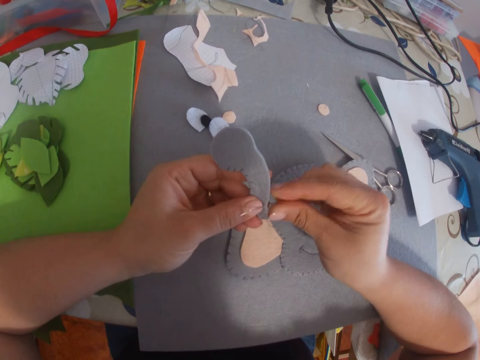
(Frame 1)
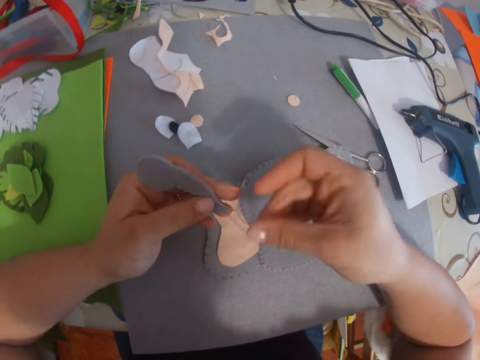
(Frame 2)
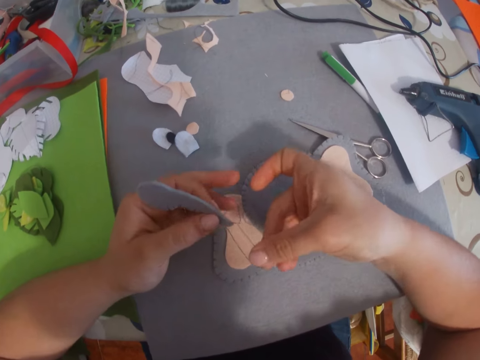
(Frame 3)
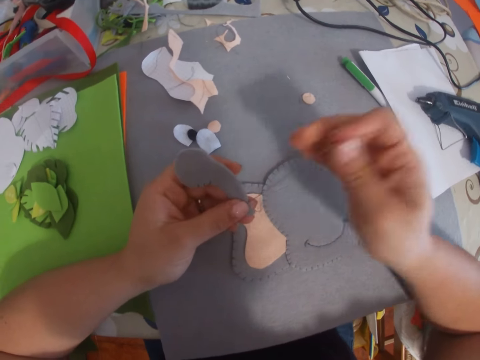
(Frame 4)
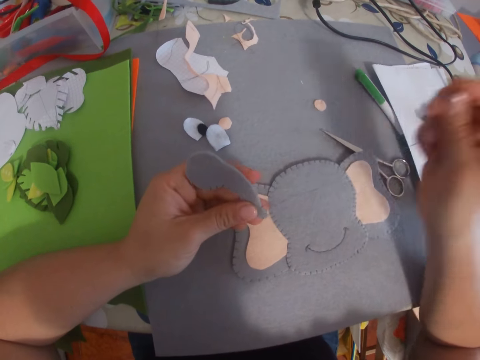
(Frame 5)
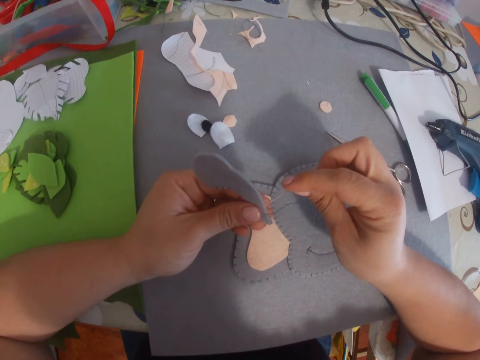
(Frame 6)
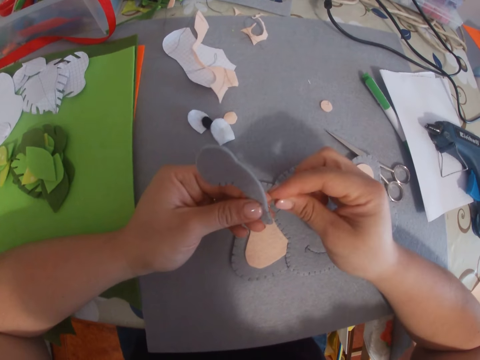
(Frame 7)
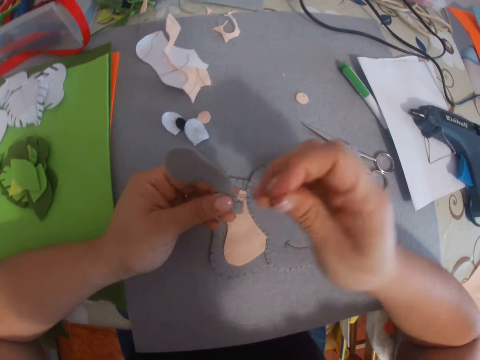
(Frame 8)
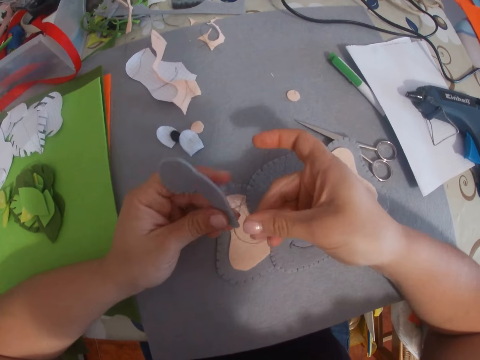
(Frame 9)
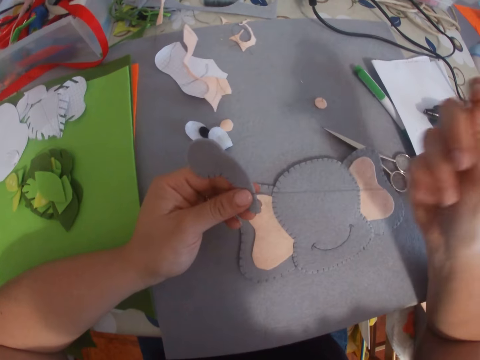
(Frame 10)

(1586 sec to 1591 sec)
The camera wearer sews the piece of cloth.

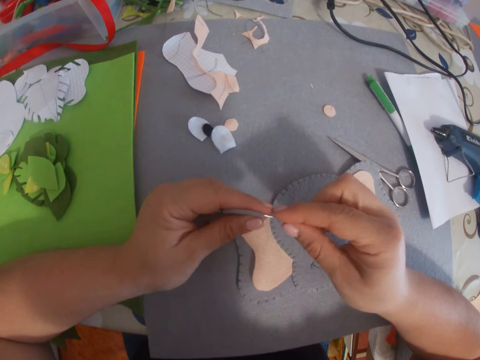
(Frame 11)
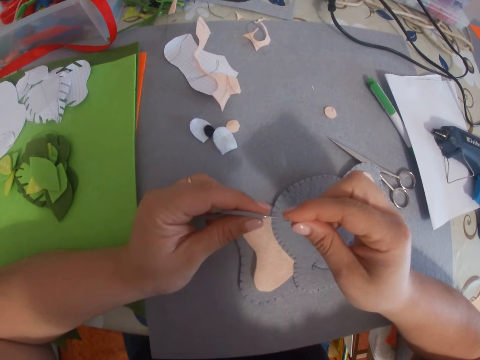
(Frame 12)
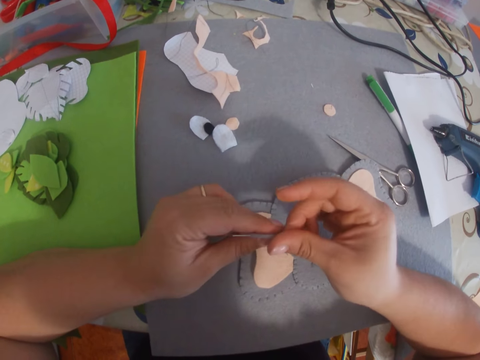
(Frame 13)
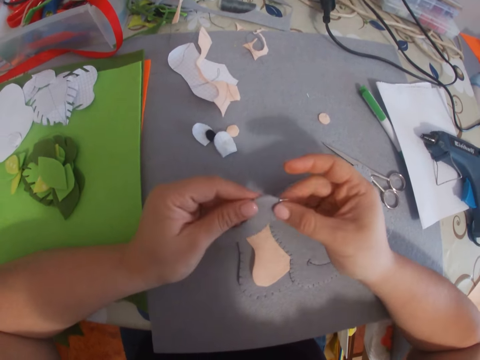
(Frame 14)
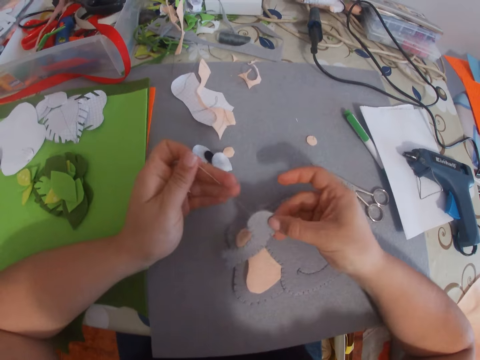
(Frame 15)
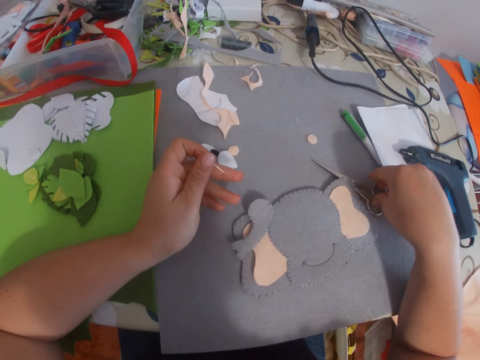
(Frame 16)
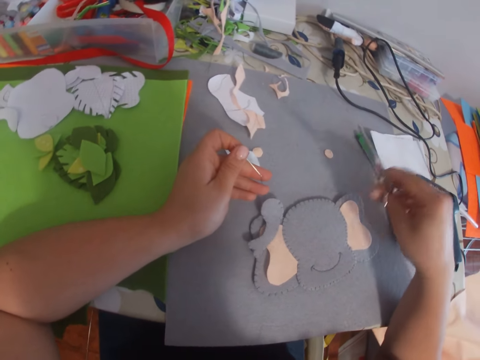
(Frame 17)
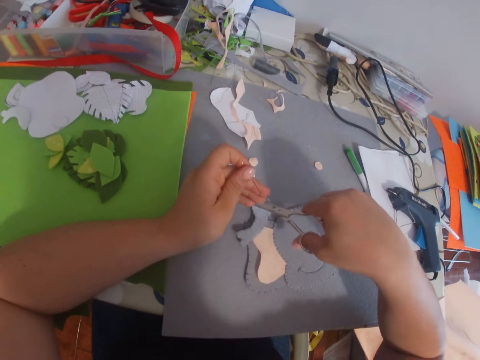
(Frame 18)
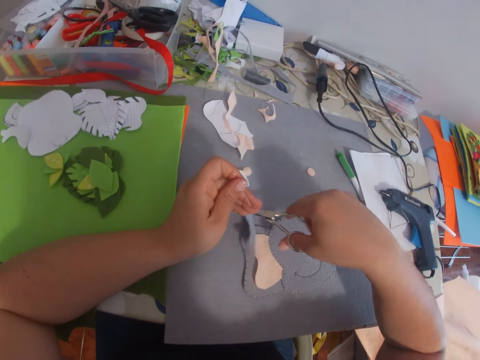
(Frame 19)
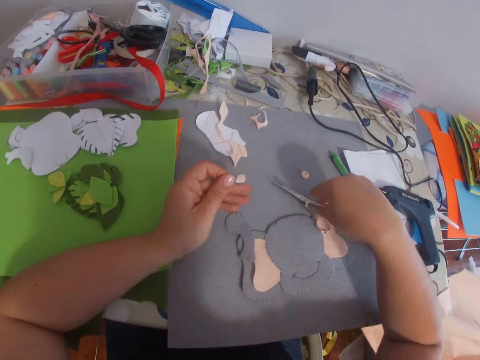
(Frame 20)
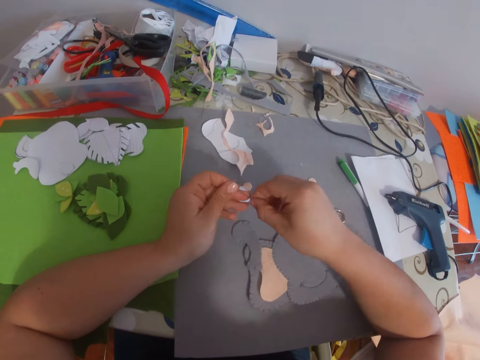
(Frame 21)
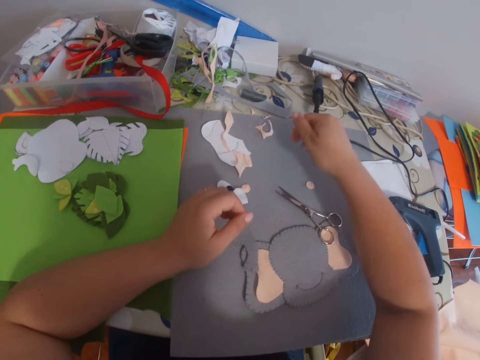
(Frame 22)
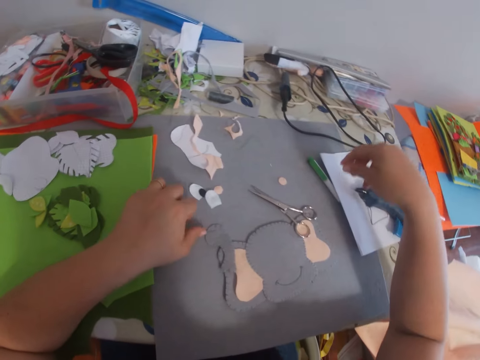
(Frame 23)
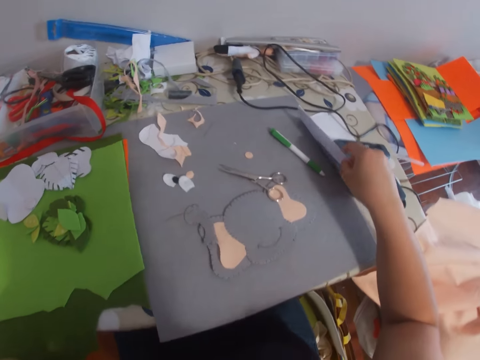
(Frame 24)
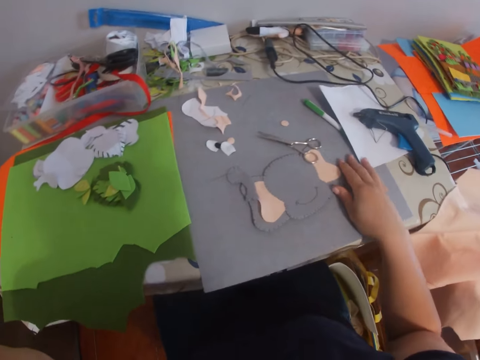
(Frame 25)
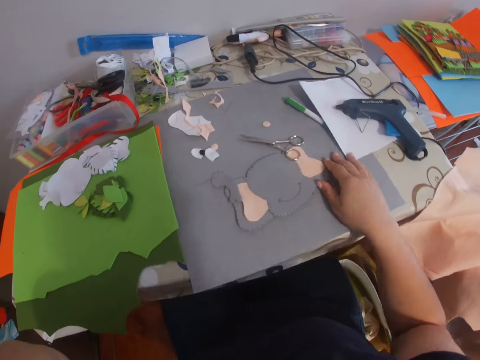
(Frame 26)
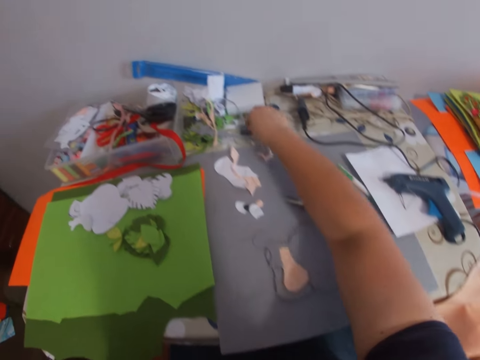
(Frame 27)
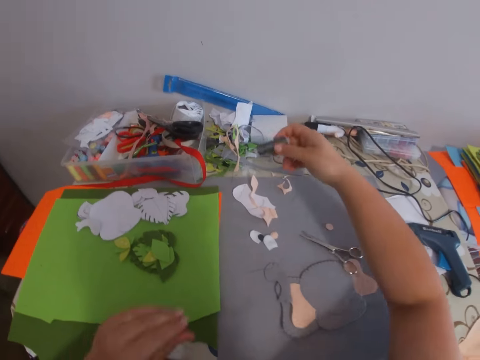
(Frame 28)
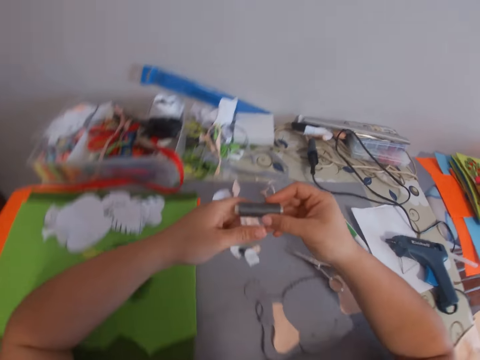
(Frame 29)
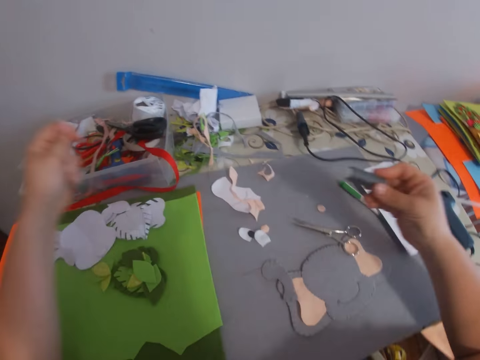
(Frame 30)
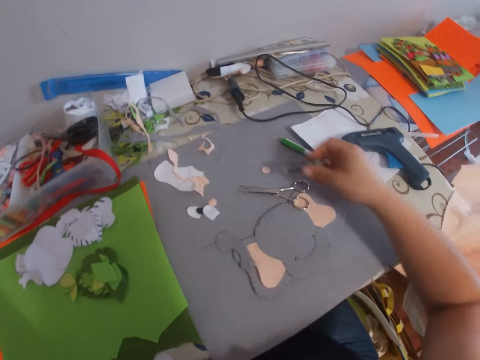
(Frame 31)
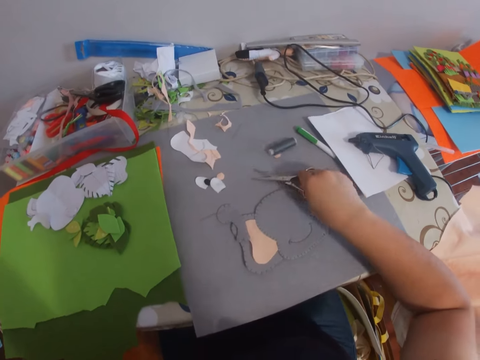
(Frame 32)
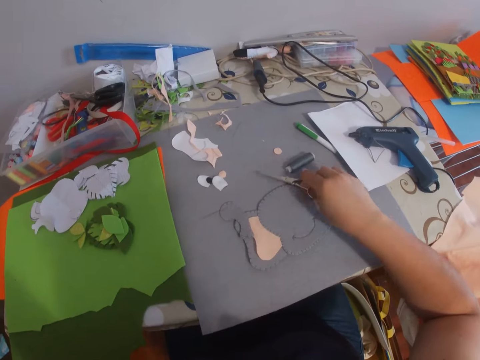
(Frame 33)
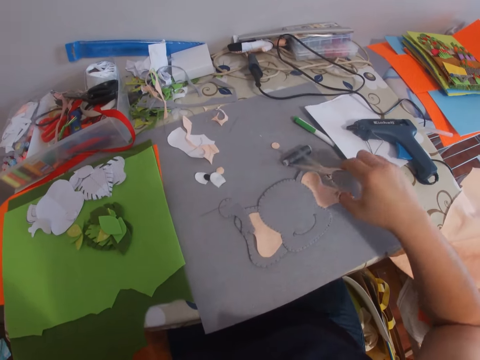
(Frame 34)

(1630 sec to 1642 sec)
The camera wearer removes her right hand on the needle. She holds the small craft paper with her right hand. She pulls the needle on the craft paper with her left hand. She drops the small craft paper on the table. She picks up the pair of scissors on the table with her right hand. She cuts the thread with the pair of scissors. She drops the pair of scissors on the table. She pulls the thread on the needle. She does it again. She drops the thread on the table. She drops the needle on the table. She touches a paper on the table with her right hand. She removes her hand on the paper. She picks up a thread spool on the table with her right hand. She pulls the thread on the thread spool. She unfolds the thread. She drops the thread spool on the table. She picks up the pair of scissors on the table.

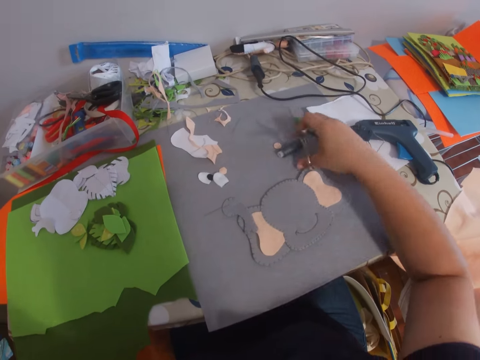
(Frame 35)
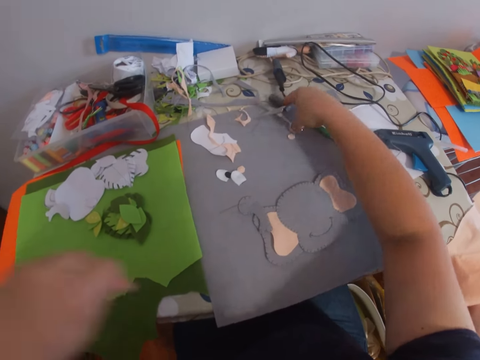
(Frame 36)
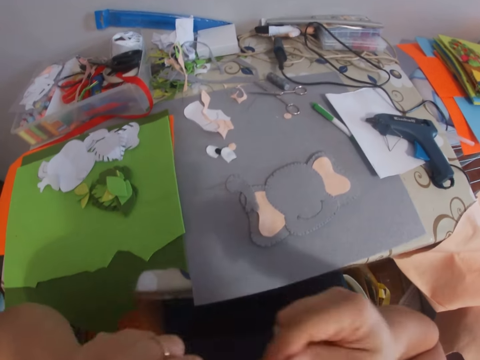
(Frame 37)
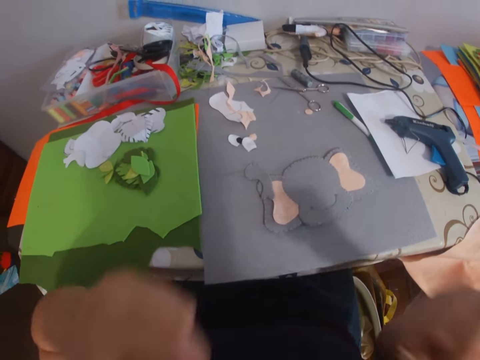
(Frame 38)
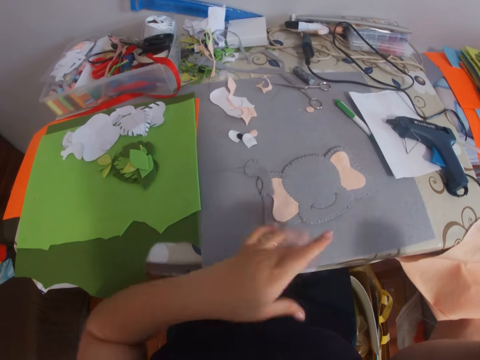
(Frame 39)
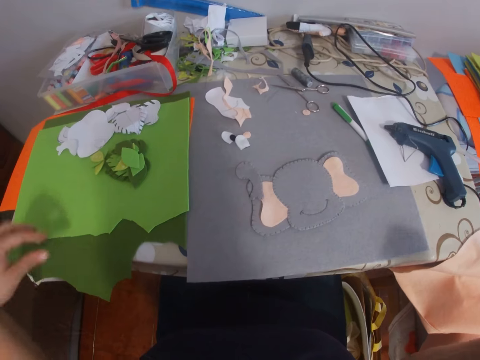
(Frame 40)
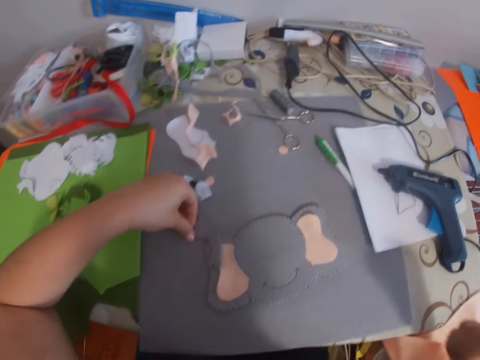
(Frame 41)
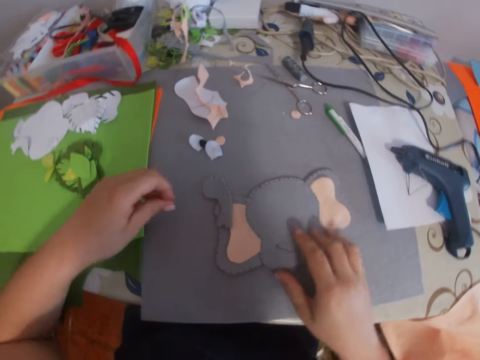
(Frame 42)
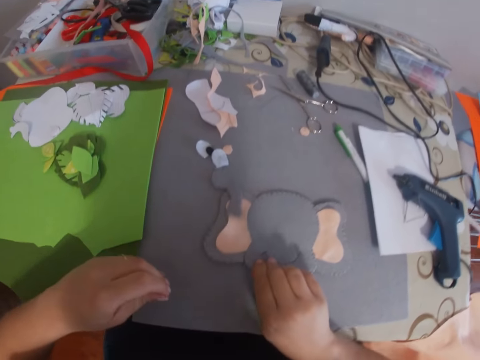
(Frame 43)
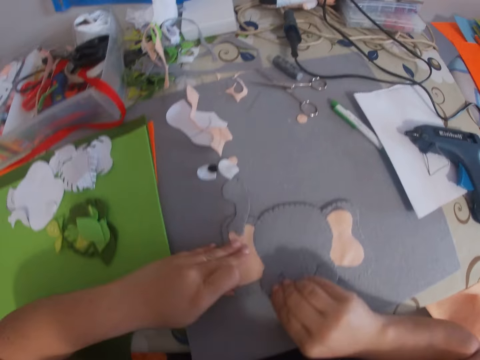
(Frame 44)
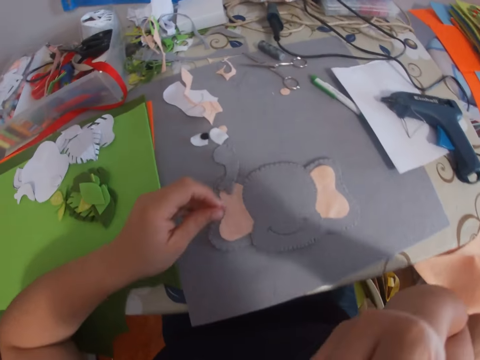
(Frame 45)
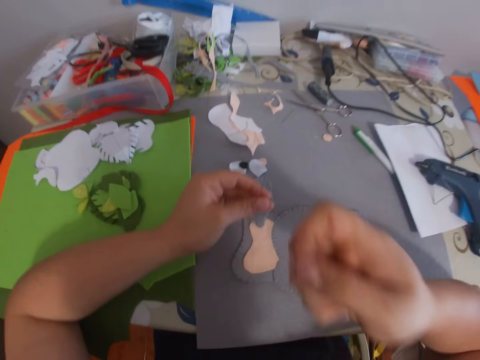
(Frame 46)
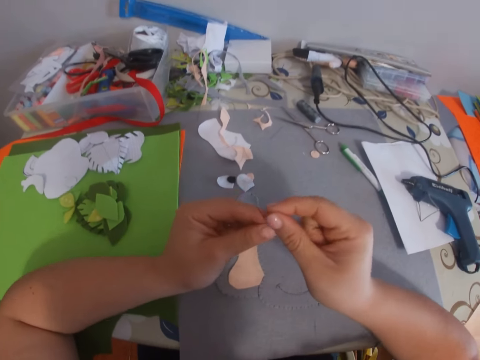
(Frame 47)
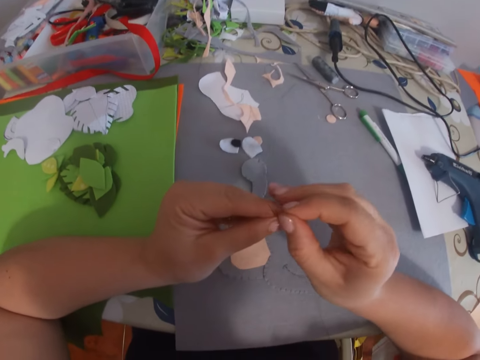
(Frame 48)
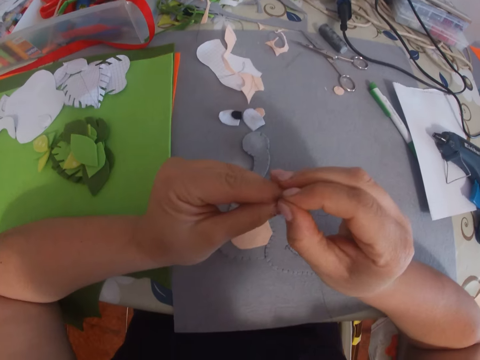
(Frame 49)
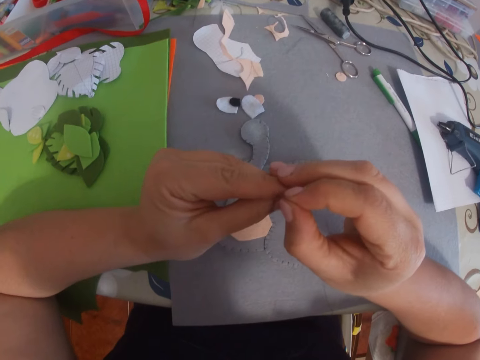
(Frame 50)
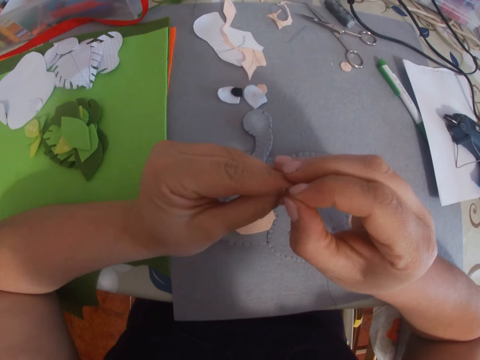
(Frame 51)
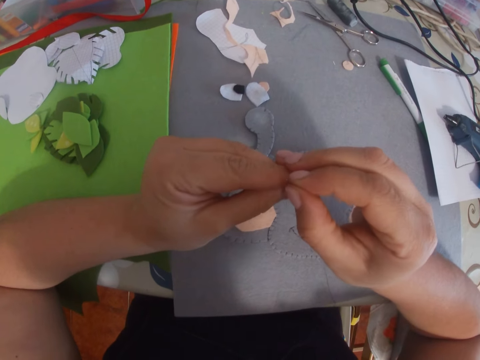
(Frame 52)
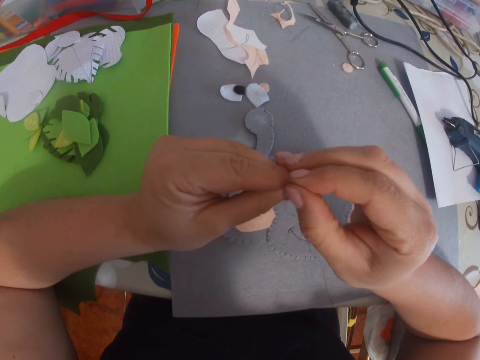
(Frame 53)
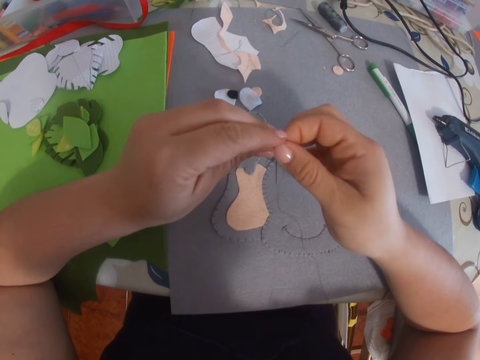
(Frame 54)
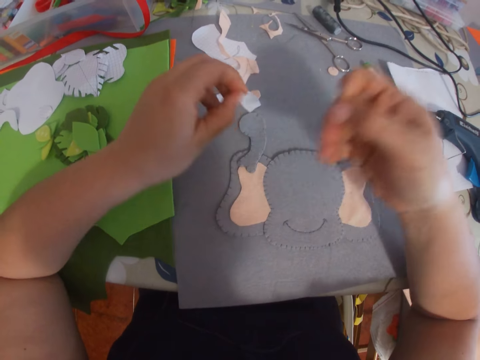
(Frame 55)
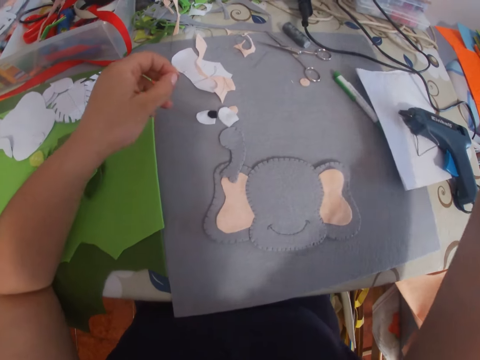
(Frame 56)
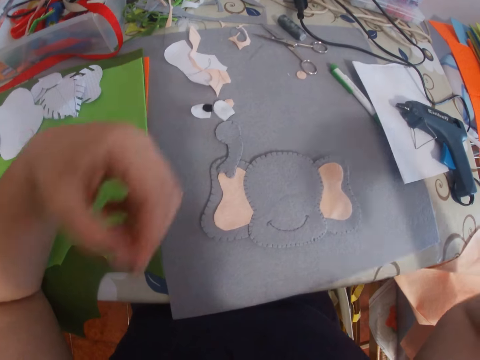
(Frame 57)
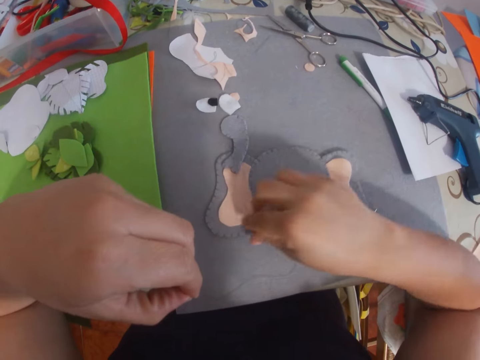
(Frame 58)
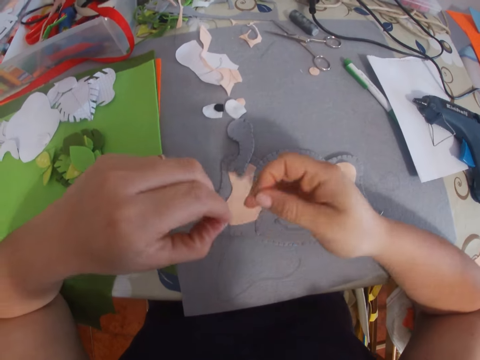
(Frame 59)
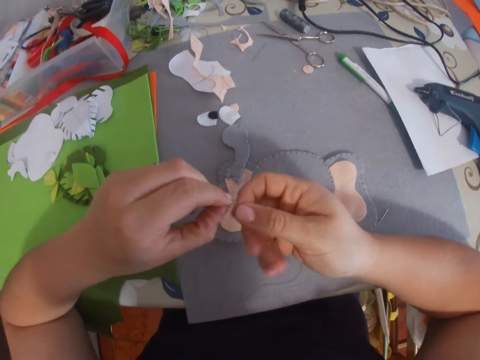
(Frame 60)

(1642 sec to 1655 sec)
The camera wearer cuts the thread with the pair of scissors. She drops the pair of scissors on the table. She does something. She puts the thread in her mouth. She picks up the needle on the table with her left hand. She touches a craft paper on the table. She removes her hand on the craft paper on the table. She removes the thread in her mouth. She puts the thread in the needle. She drops the needle on the table.
